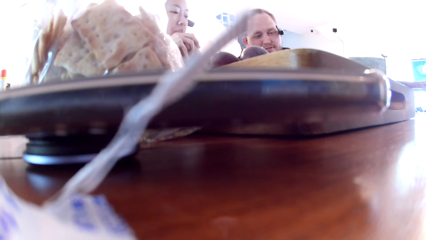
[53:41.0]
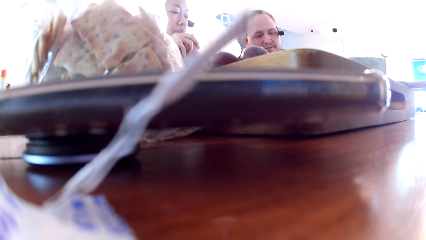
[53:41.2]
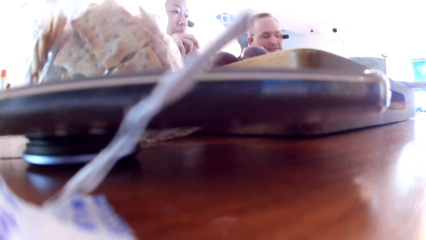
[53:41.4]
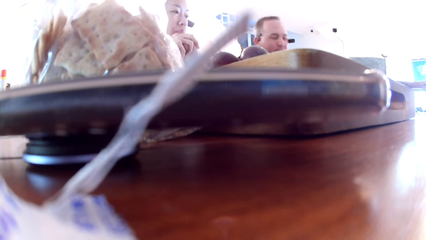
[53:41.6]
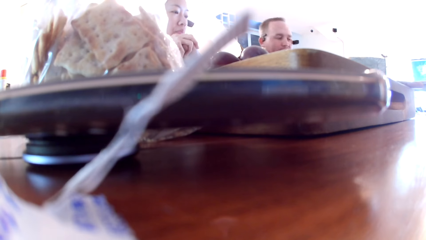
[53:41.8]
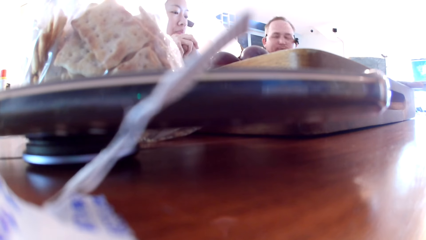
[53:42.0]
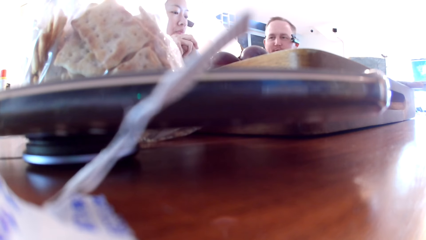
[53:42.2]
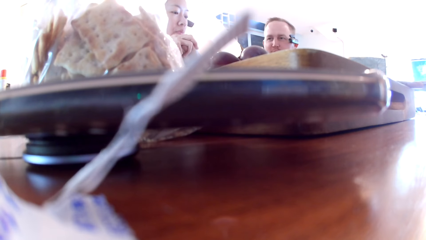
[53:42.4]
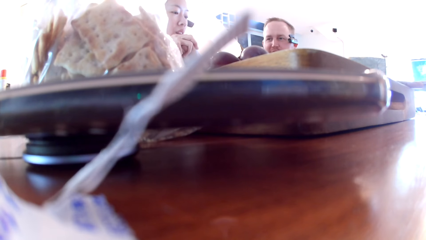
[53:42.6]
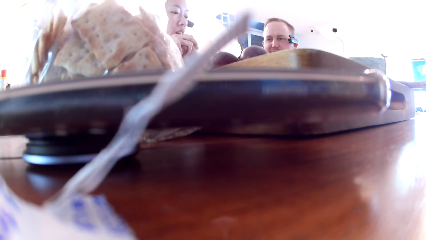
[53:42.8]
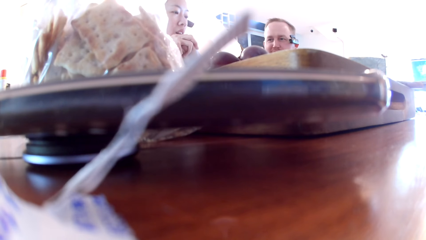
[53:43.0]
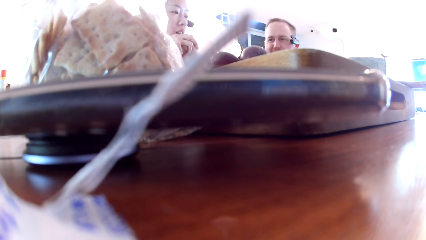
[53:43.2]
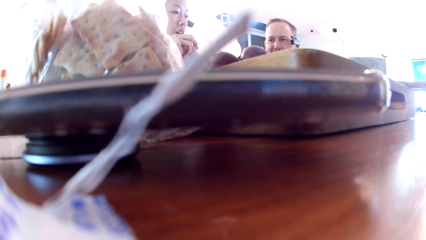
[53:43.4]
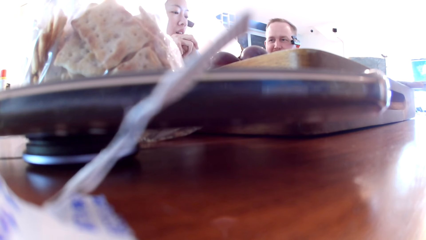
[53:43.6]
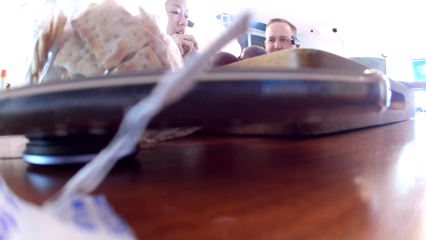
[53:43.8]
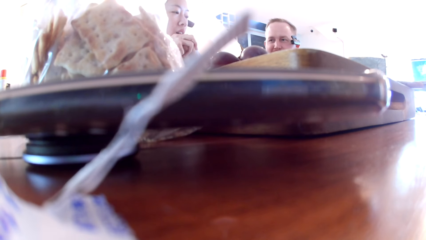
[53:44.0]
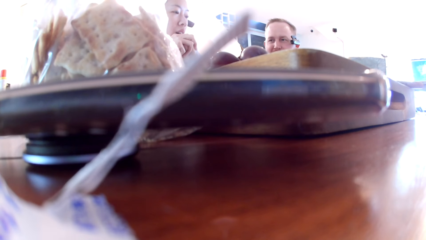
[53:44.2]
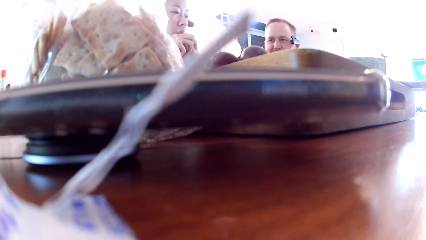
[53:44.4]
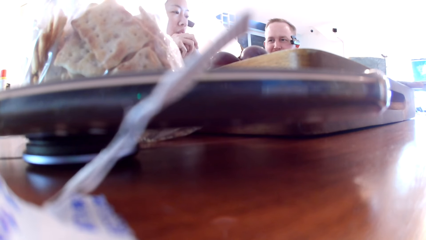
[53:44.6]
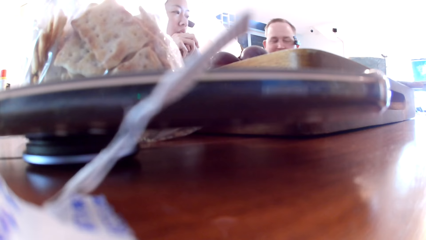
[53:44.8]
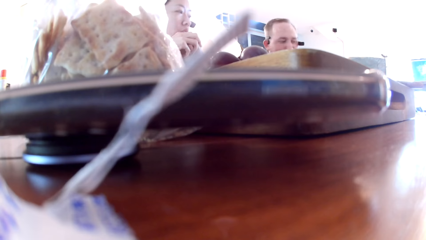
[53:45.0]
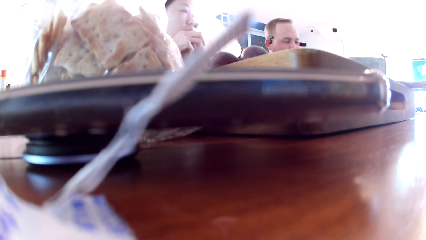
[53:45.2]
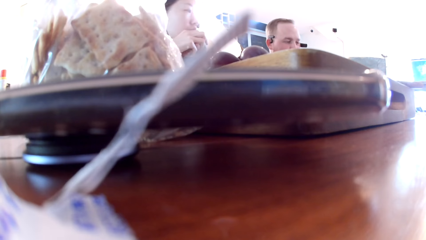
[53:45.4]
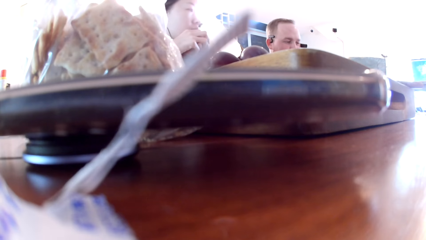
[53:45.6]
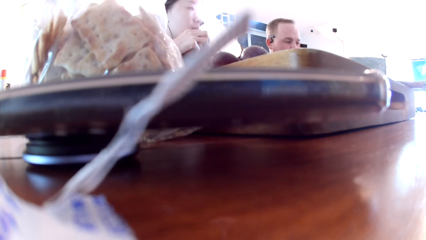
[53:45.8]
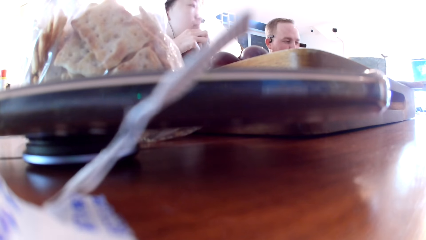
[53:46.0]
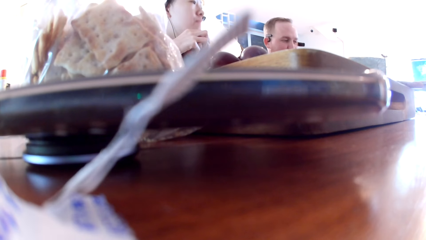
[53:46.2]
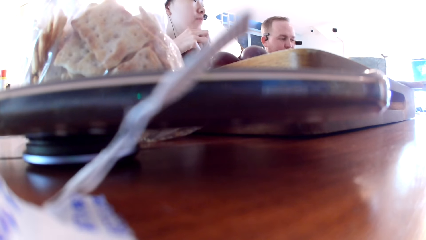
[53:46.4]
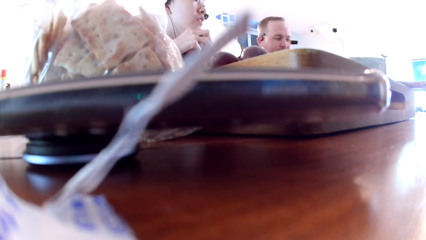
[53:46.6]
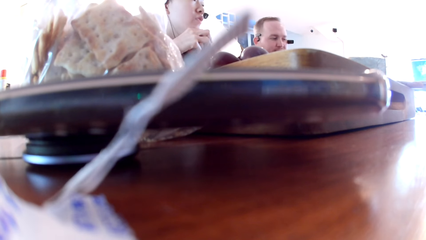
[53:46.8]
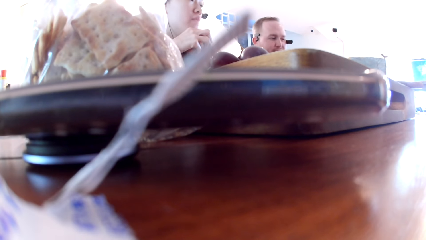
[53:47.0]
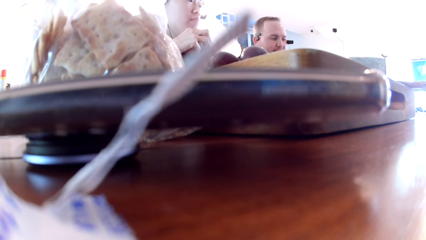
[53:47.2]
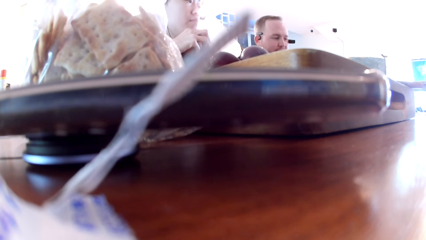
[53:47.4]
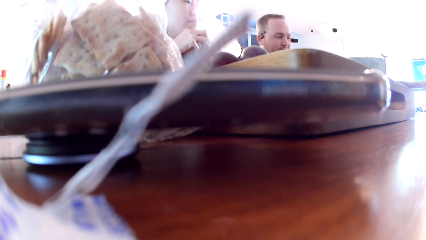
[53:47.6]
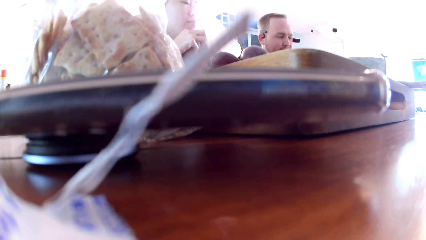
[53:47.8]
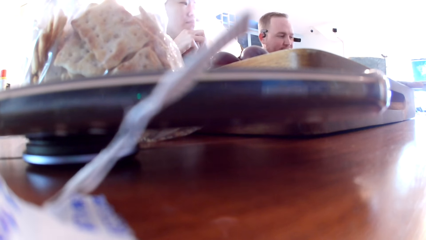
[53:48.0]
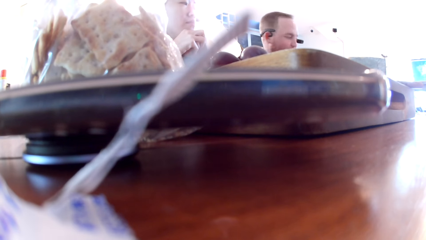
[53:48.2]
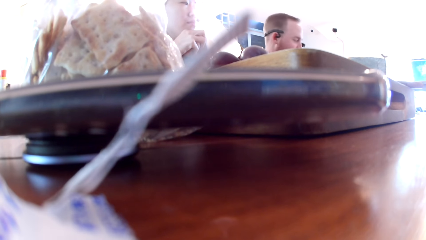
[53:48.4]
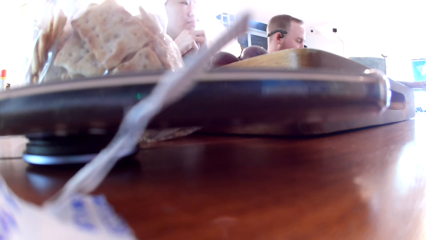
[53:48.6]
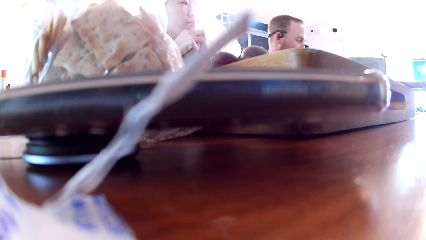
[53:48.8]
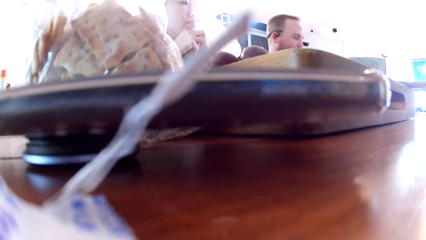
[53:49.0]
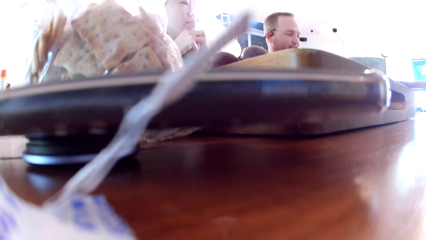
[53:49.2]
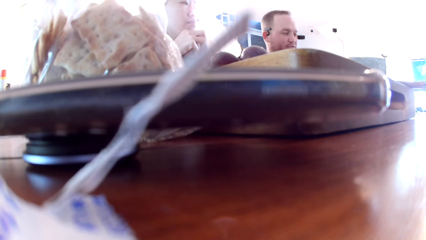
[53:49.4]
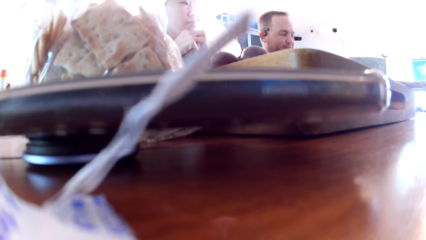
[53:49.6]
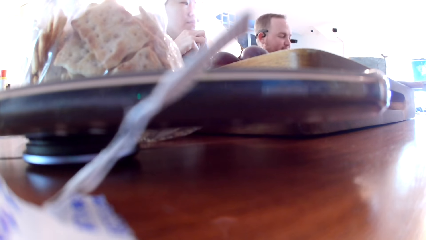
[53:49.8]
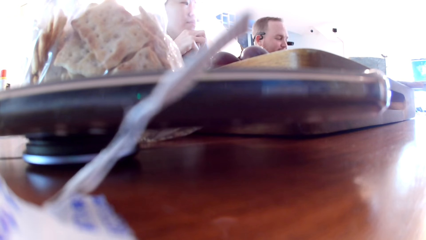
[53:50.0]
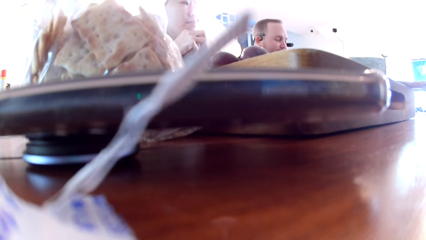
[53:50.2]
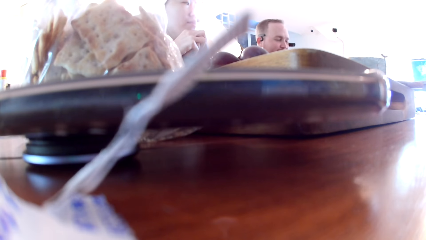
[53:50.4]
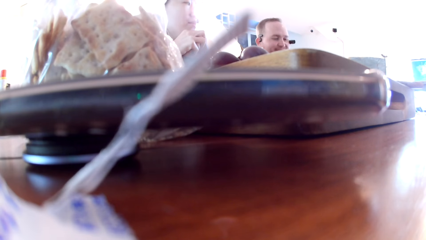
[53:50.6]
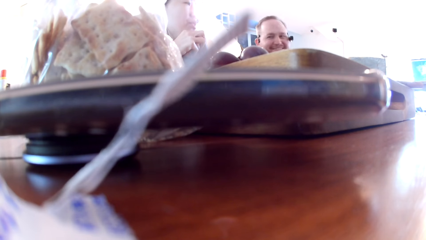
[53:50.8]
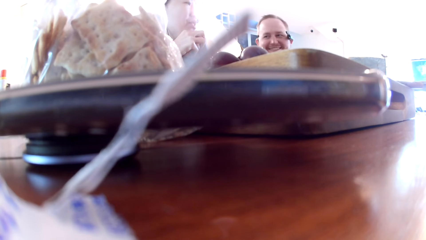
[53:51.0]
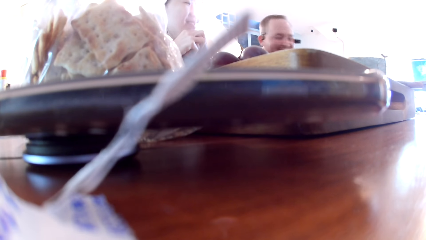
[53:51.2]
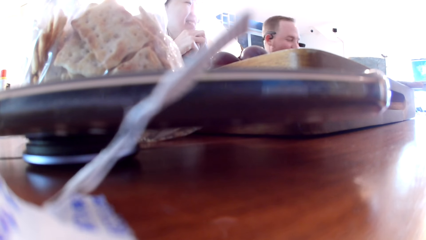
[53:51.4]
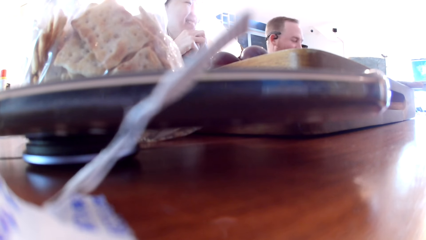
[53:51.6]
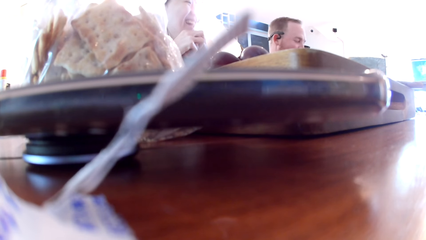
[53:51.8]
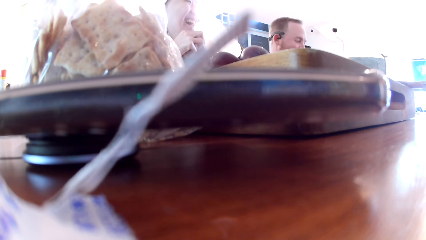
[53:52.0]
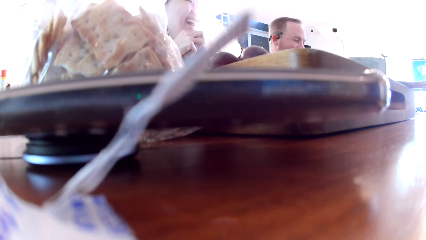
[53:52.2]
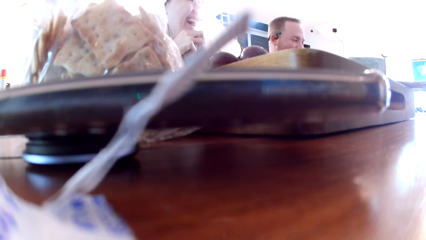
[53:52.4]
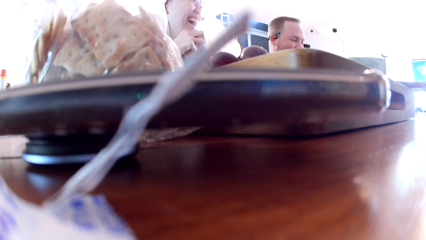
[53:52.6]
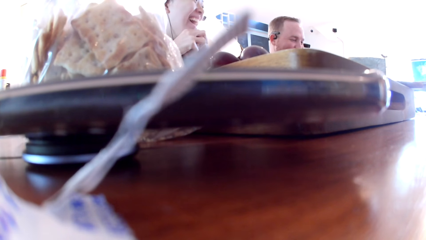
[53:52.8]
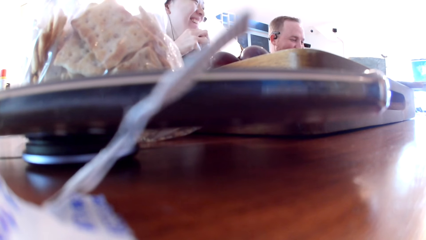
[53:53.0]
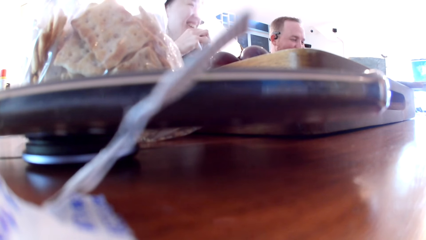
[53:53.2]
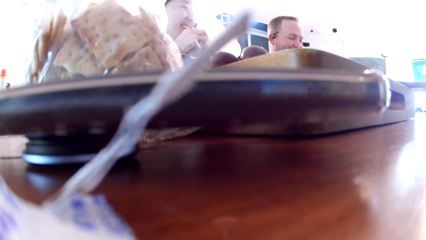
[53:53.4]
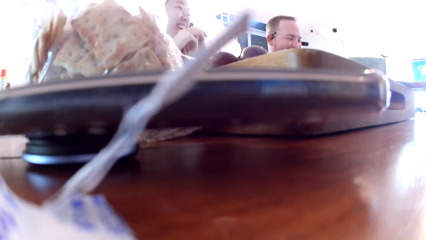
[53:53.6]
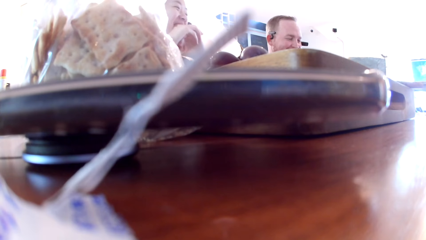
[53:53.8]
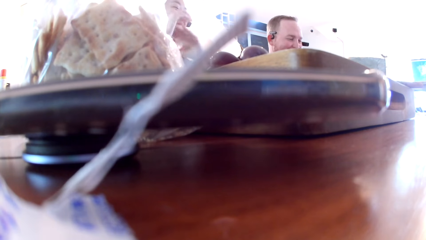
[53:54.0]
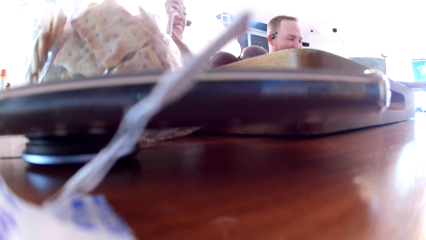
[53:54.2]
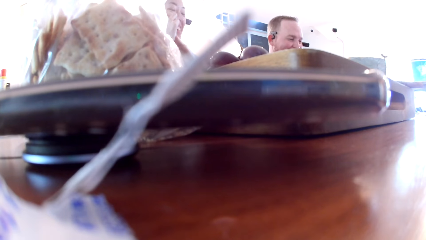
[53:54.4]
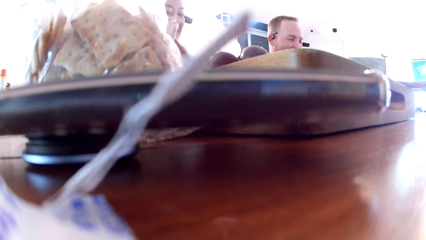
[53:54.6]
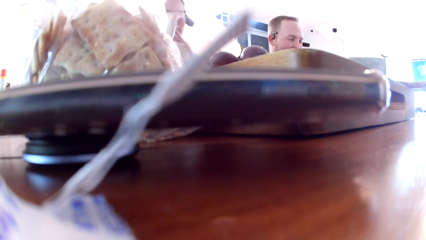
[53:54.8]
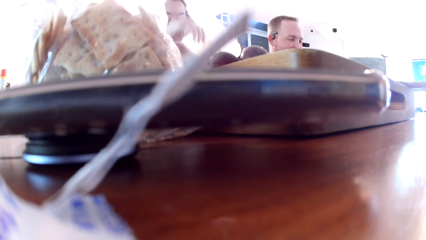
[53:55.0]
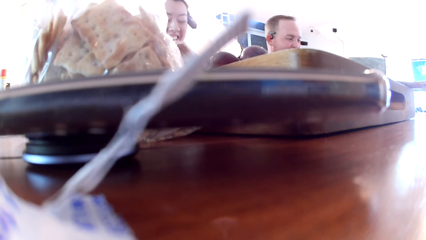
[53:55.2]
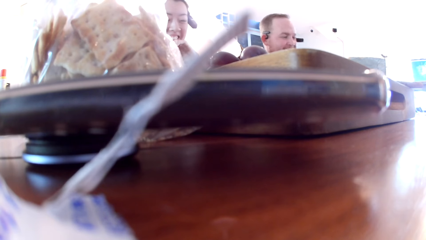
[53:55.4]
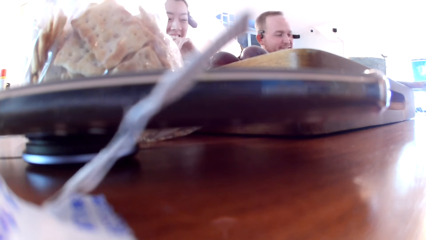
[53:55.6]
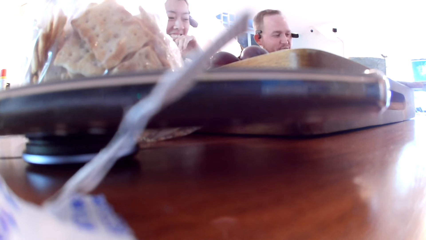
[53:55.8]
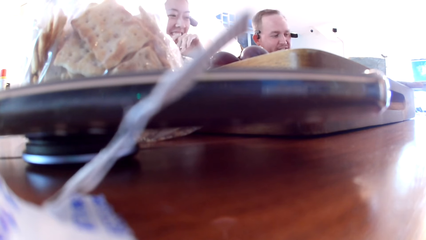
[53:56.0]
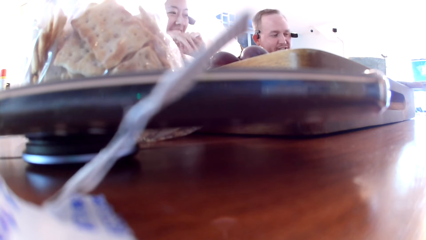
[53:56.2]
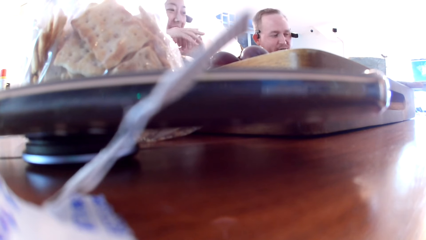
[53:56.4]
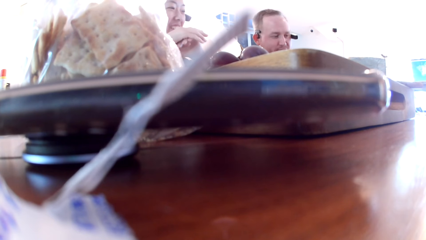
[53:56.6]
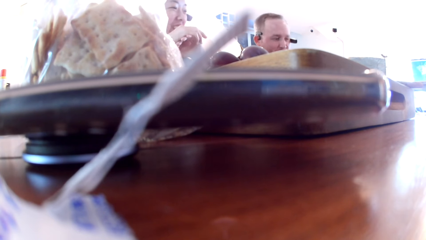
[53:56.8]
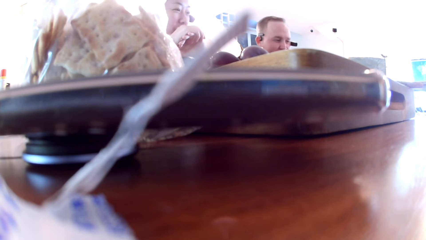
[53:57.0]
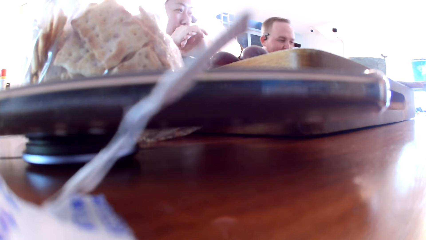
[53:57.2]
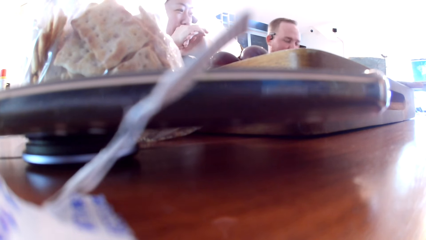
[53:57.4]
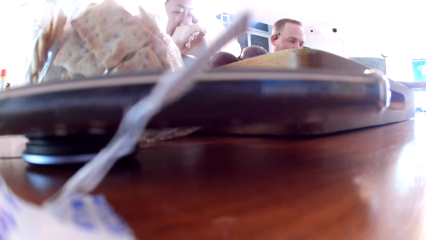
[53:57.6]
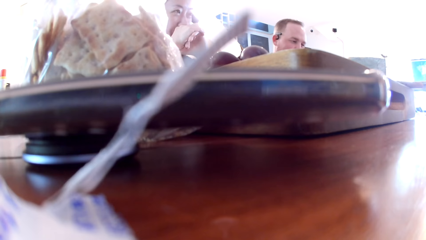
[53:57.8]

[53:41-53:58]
A man interacts with a lady. The camera wearer interacts with the friends.
